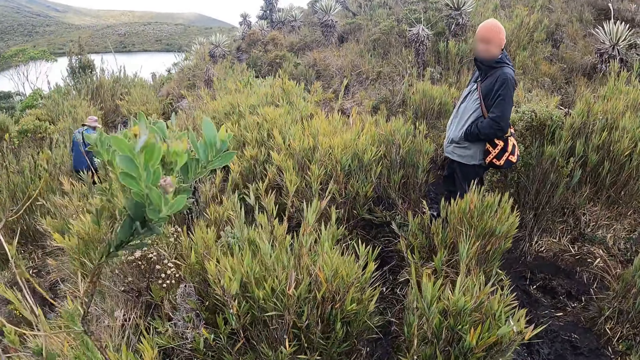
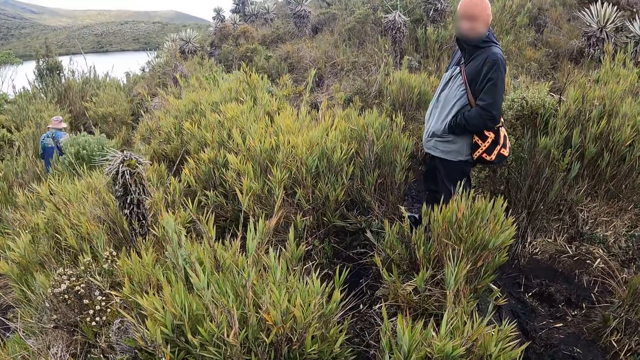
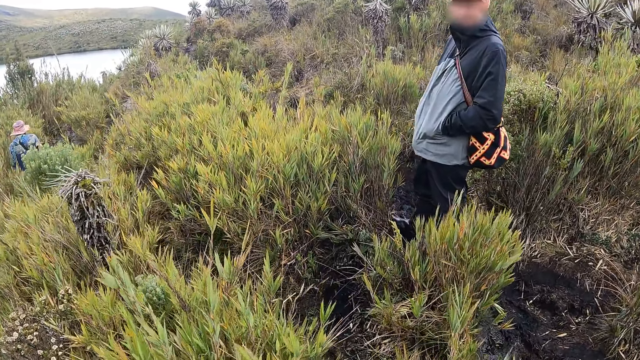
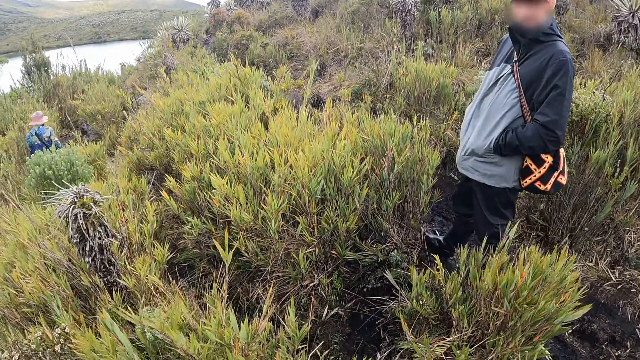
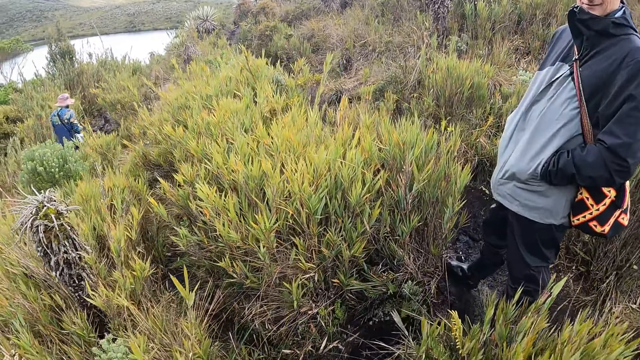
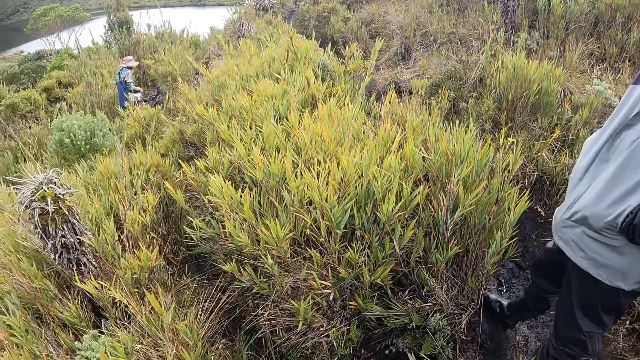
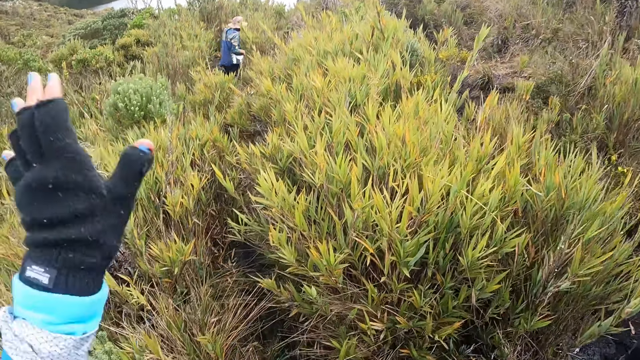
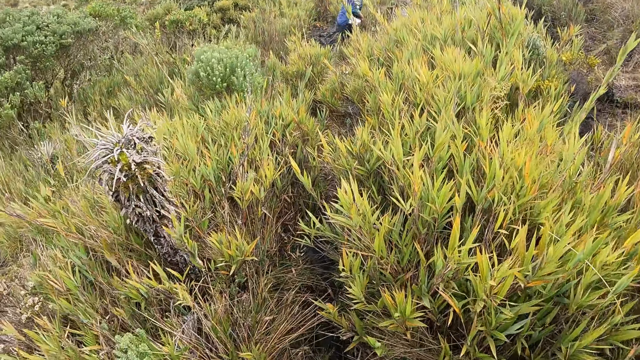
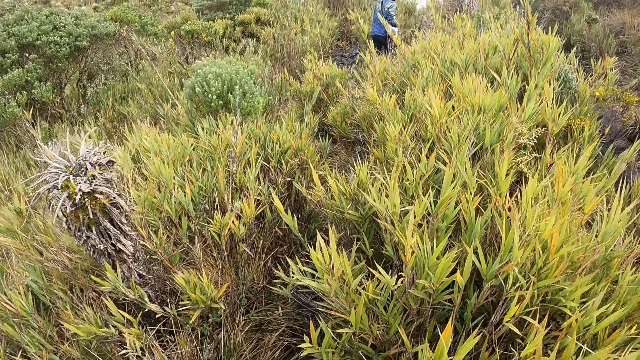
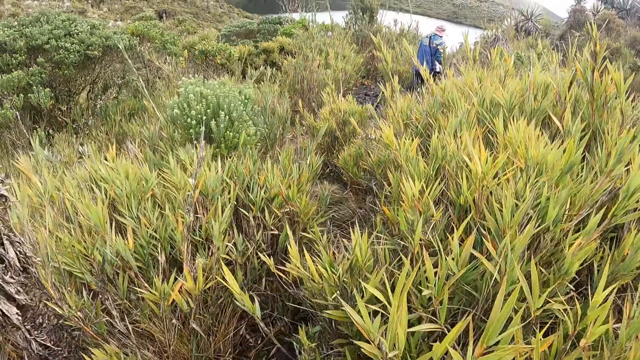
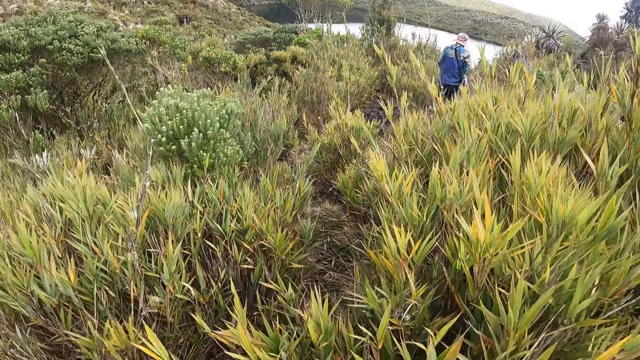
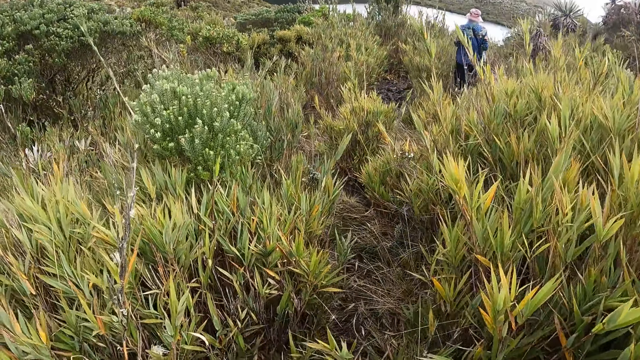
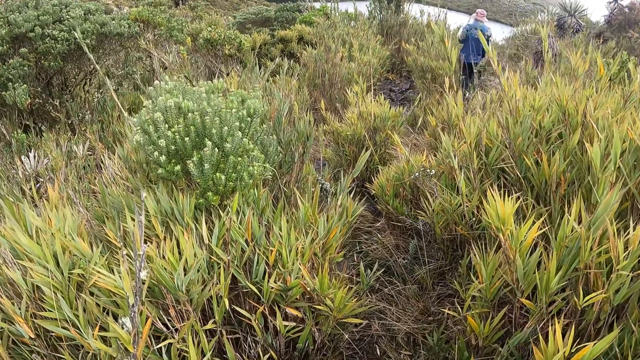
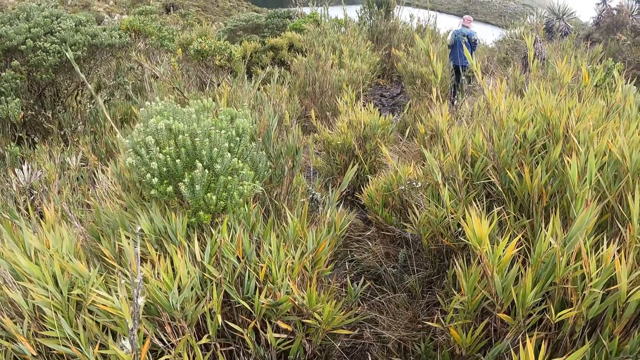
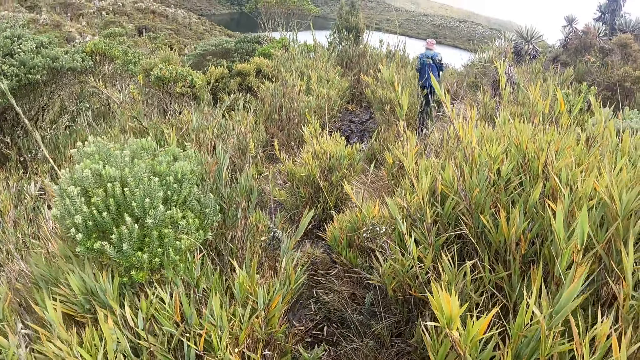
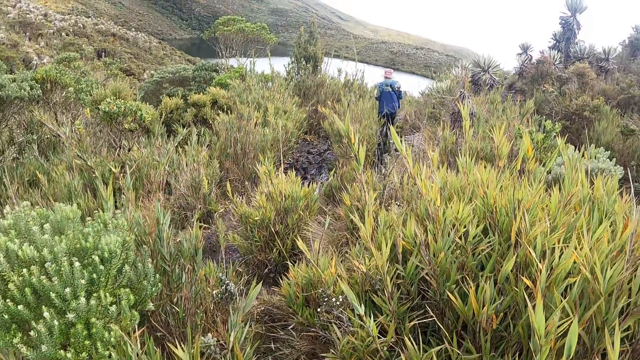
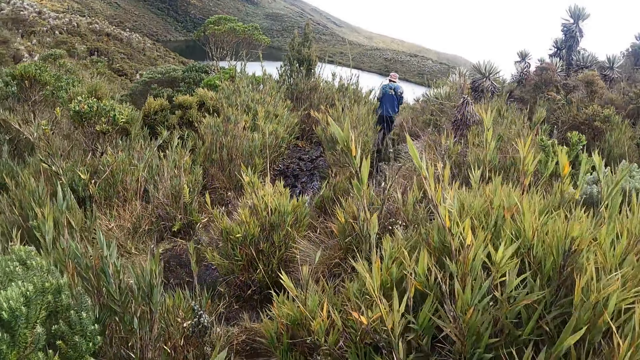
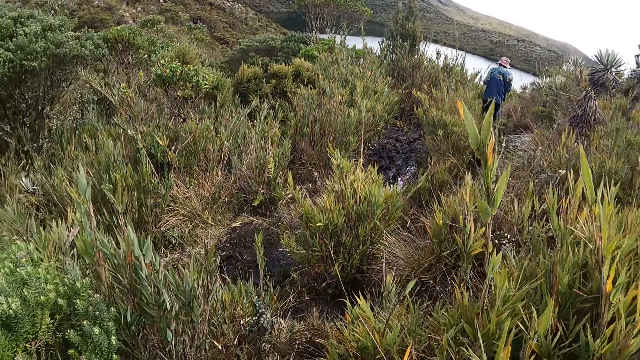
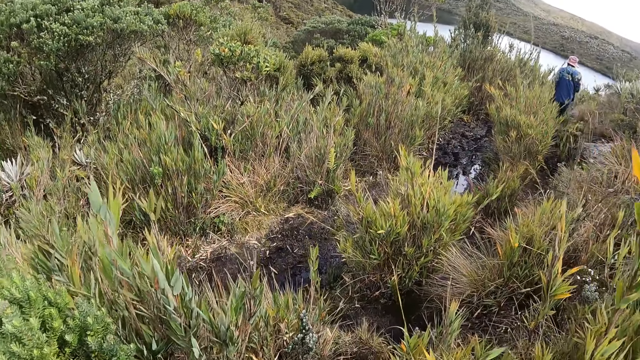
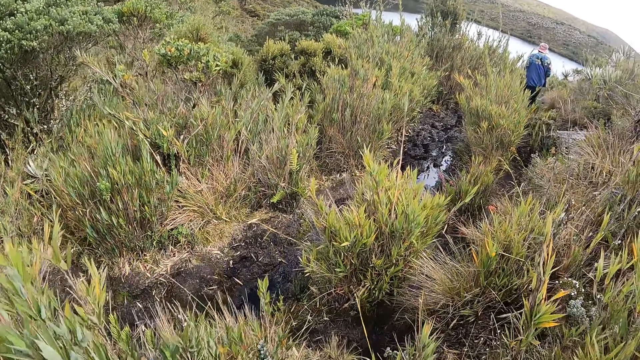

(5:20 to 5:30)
The camera wearer lifts her hand up. She walks on a muddy pathway.

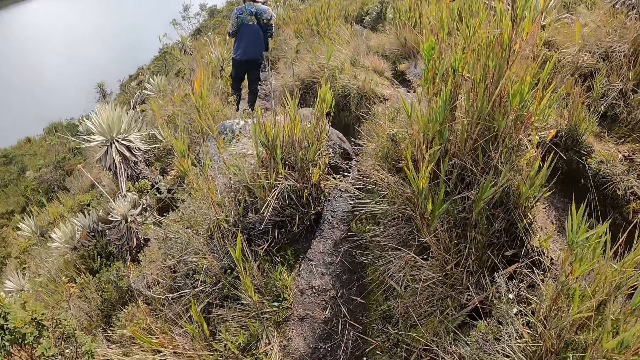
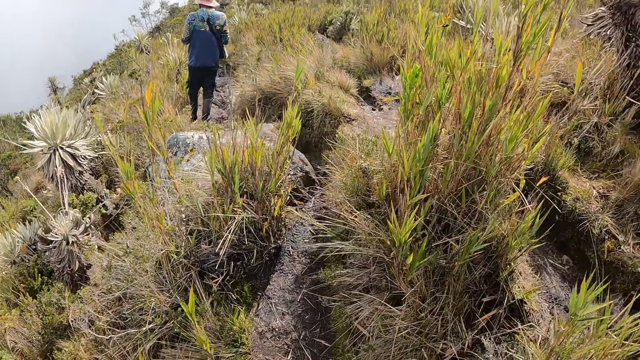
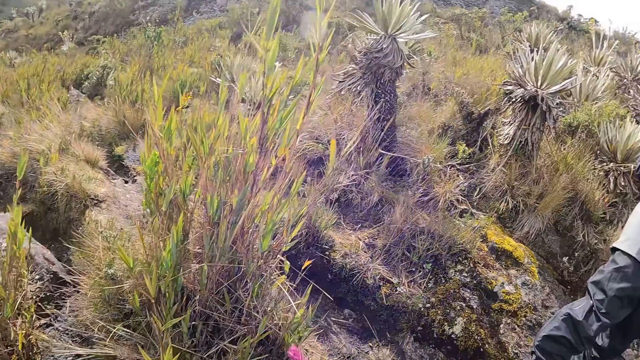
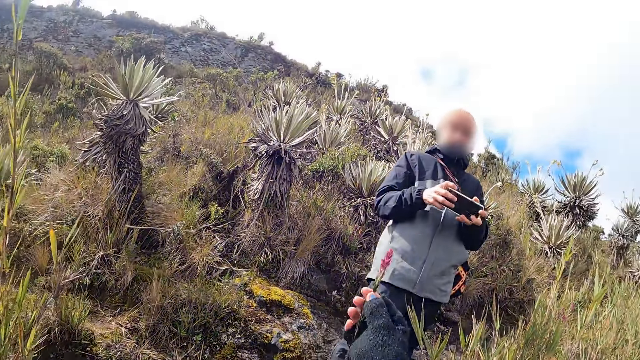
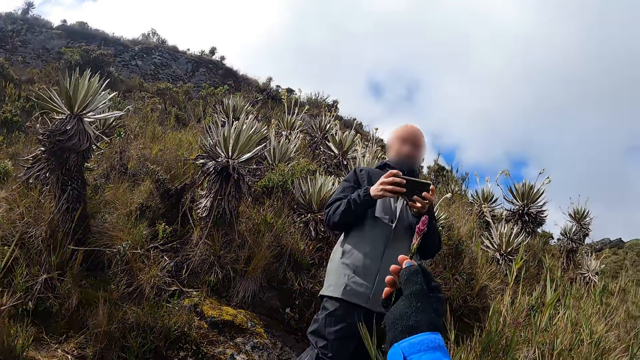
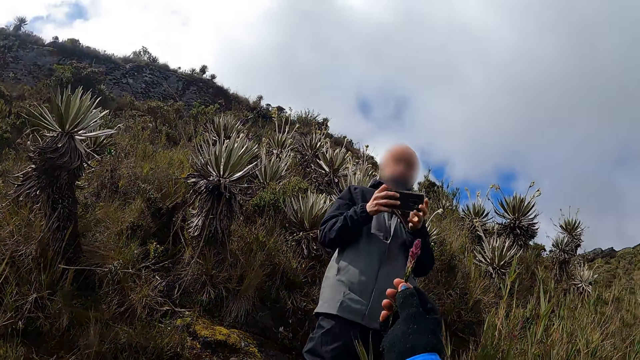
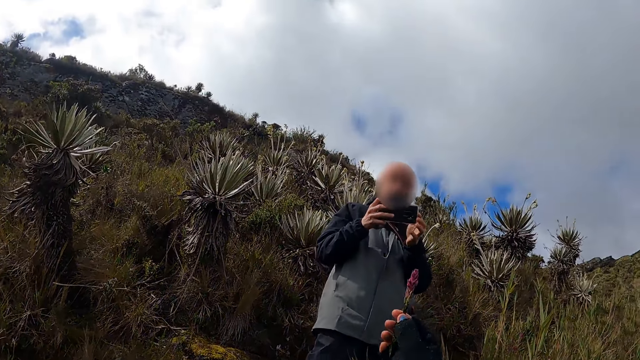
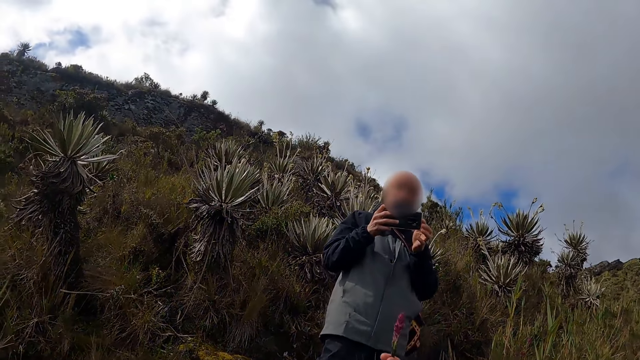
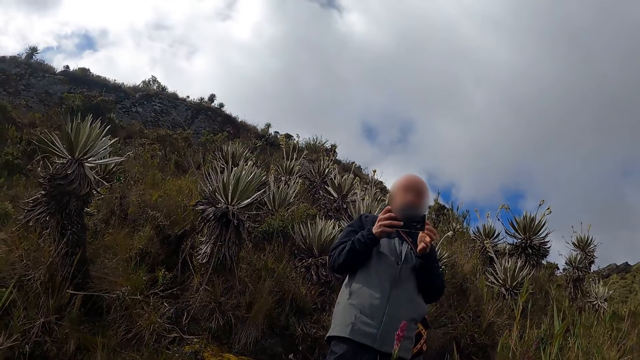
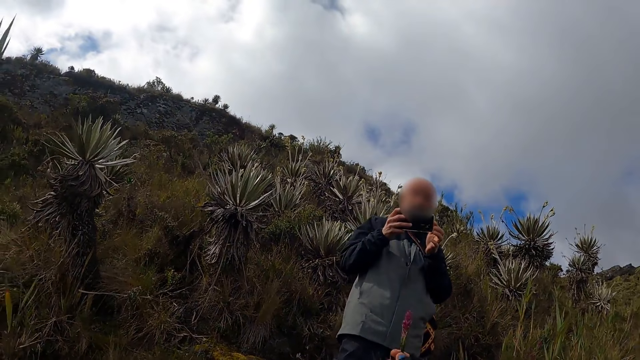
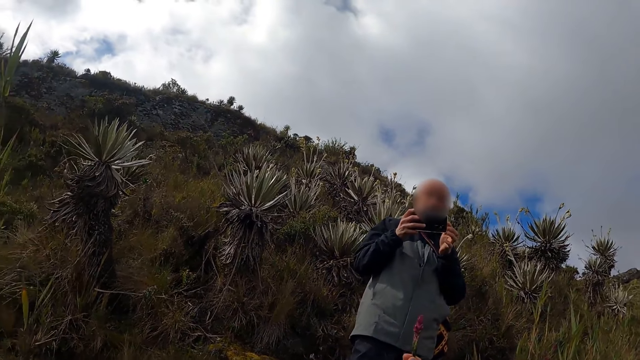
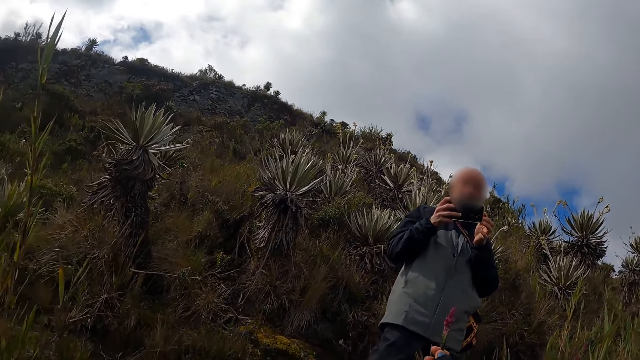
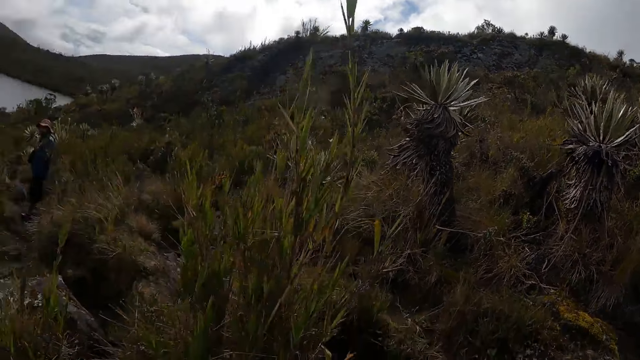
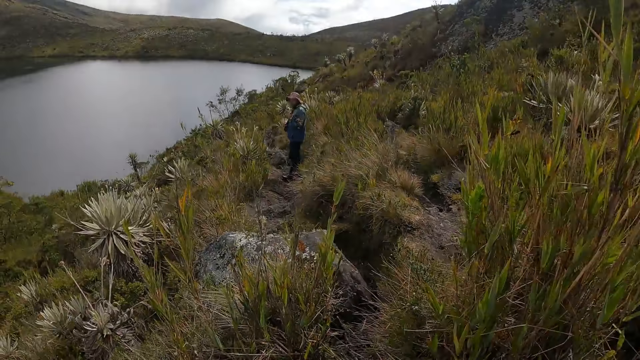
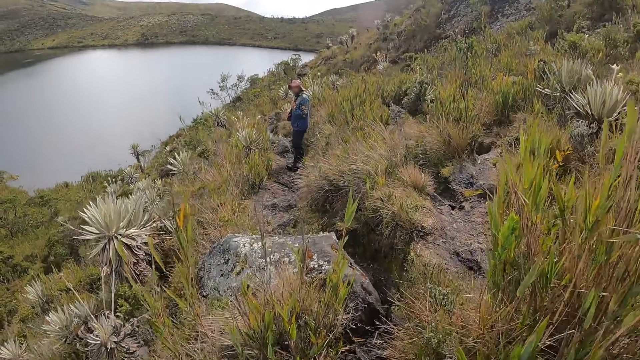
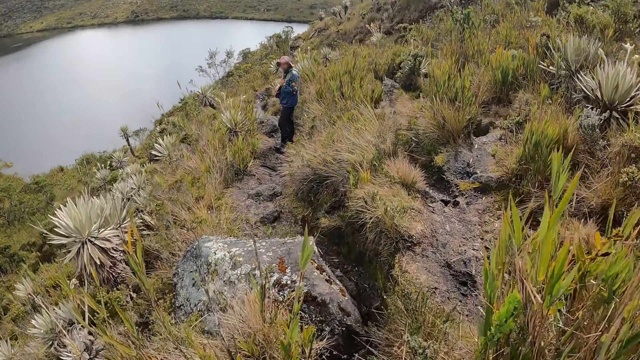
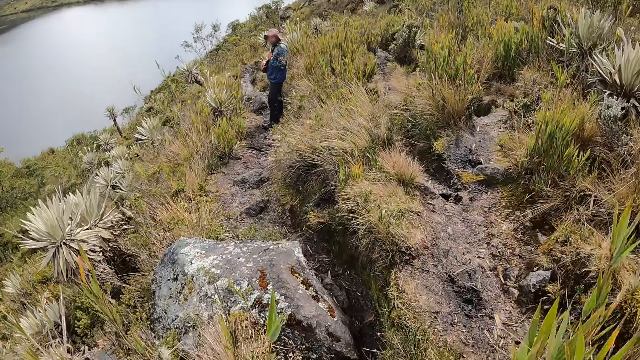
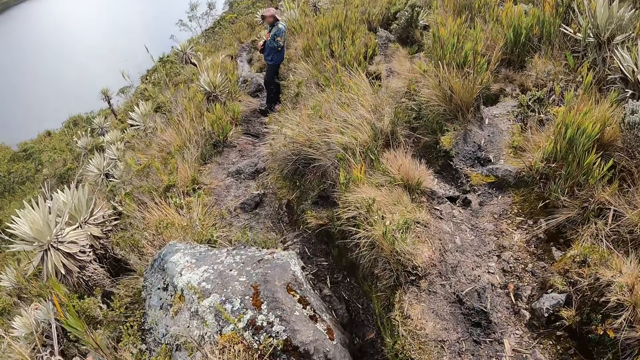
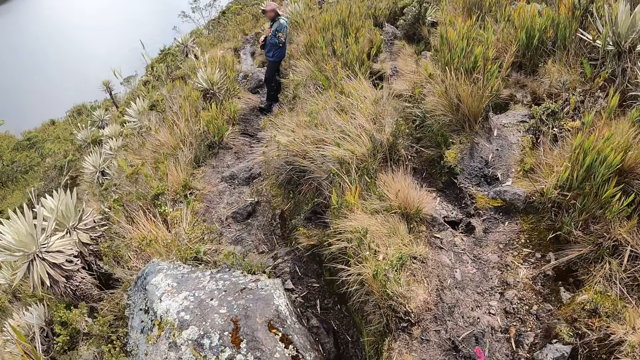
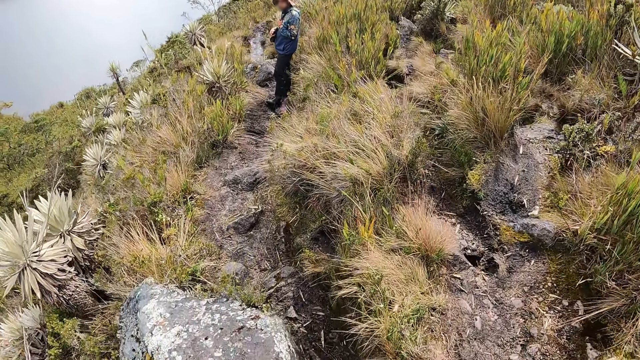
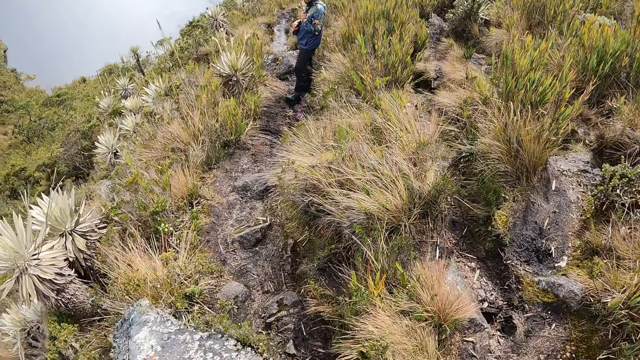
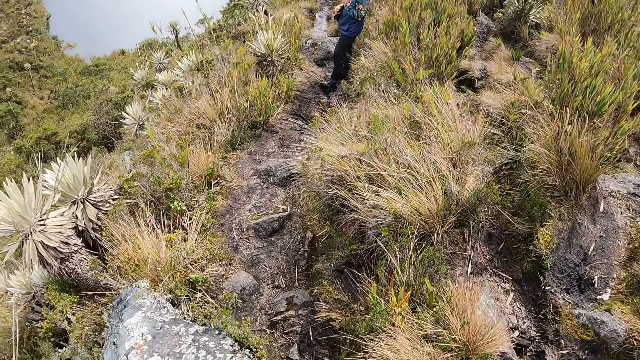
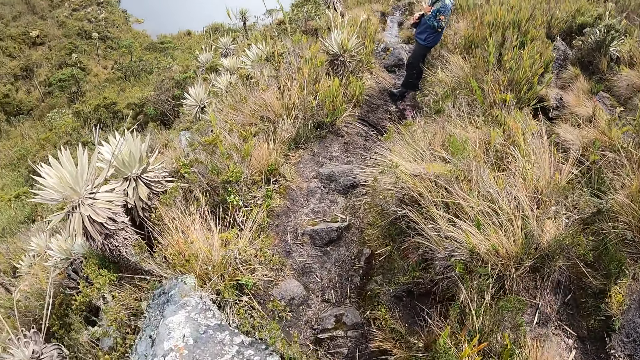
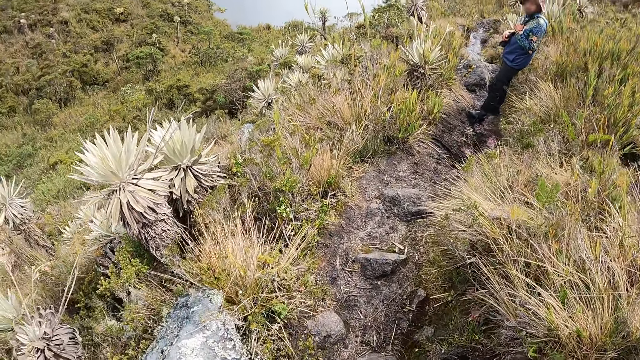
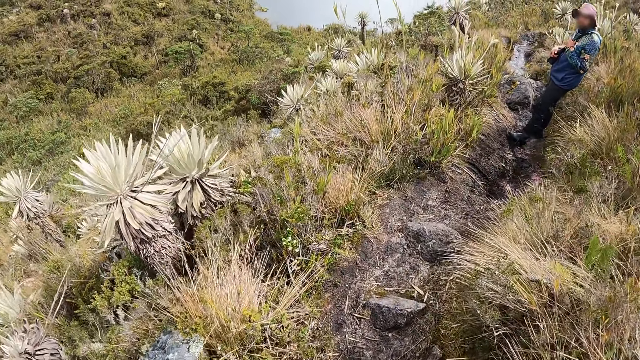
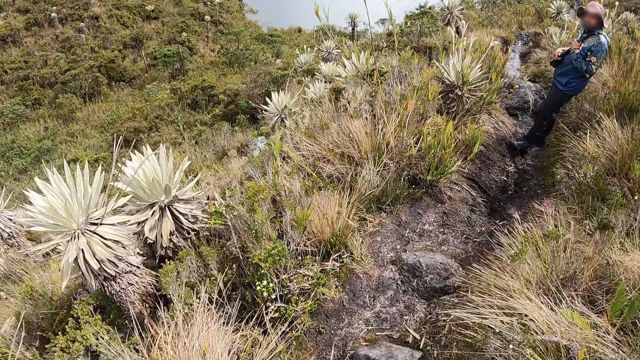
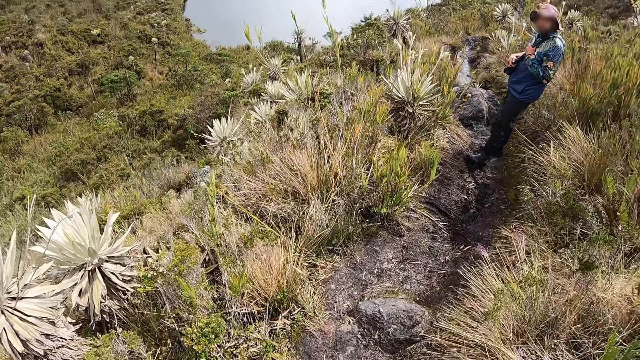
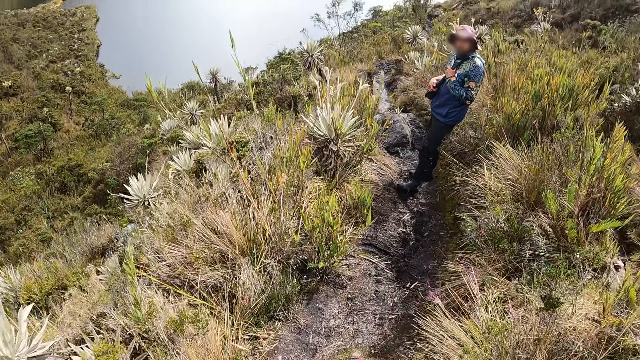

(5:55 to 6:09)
A man holds a phone with both hands. The camera wearer holds a flower in her right hand. The man takes a picture of the camera wearer with the phone in both hands. The camera wearer walks on the muddy pathway.
